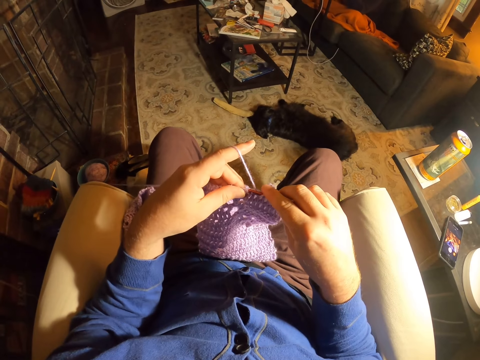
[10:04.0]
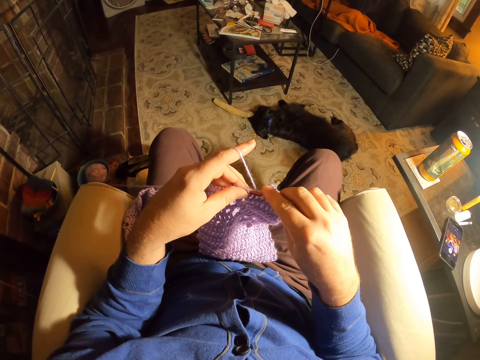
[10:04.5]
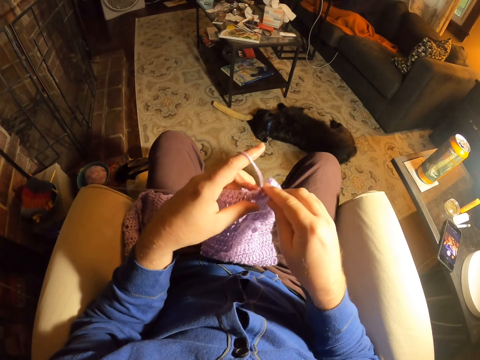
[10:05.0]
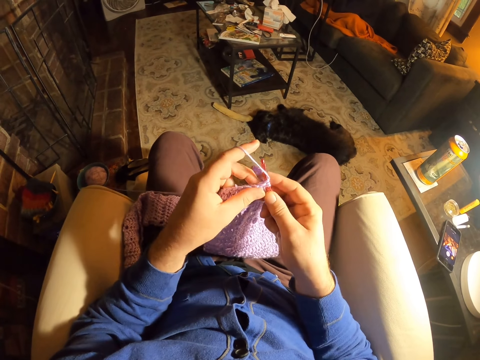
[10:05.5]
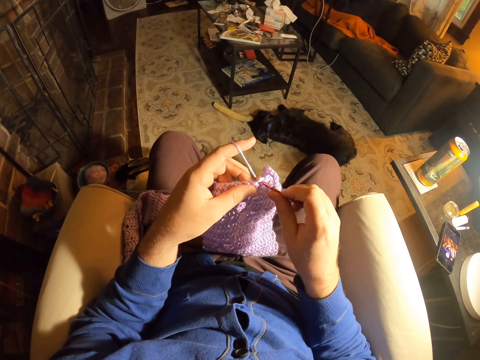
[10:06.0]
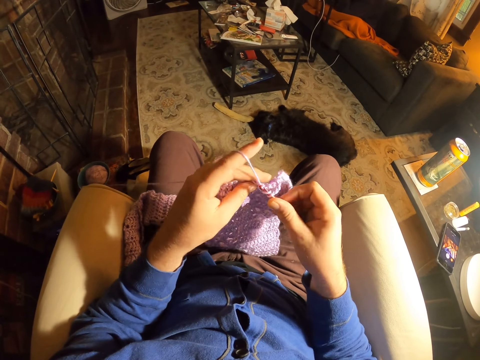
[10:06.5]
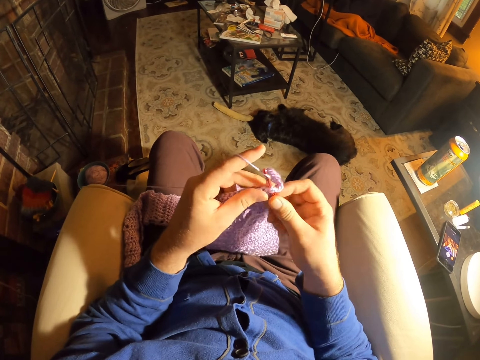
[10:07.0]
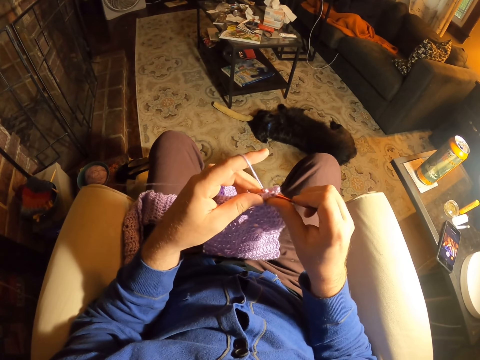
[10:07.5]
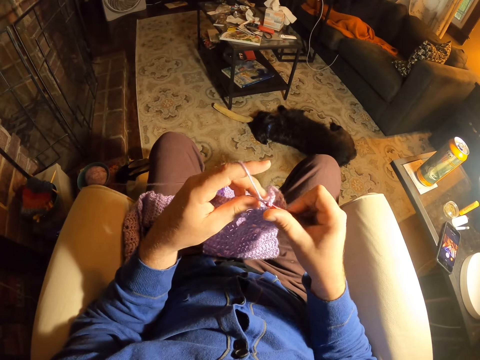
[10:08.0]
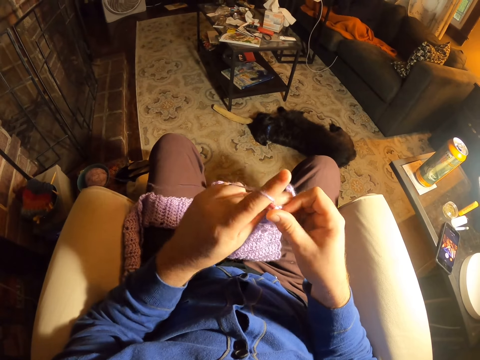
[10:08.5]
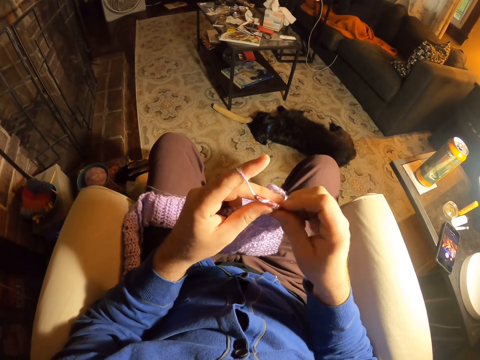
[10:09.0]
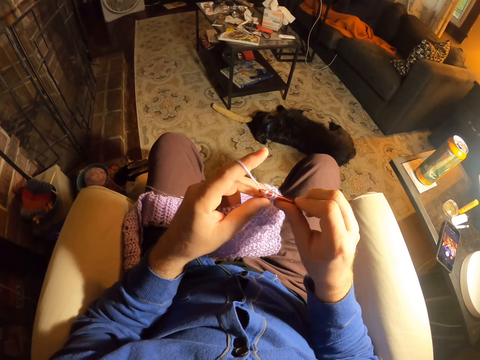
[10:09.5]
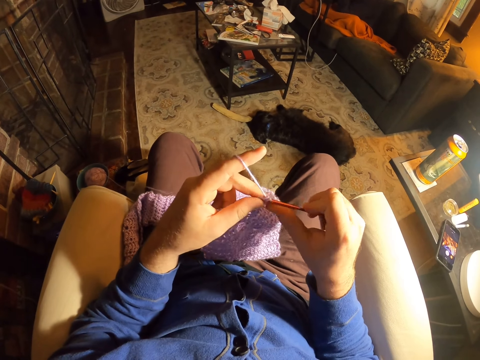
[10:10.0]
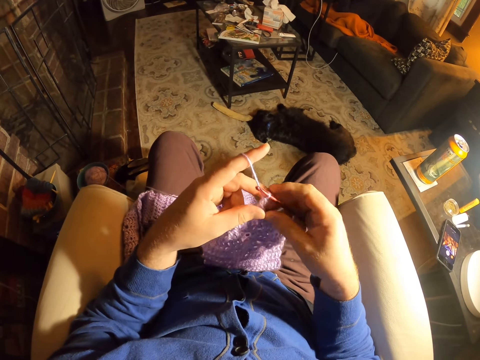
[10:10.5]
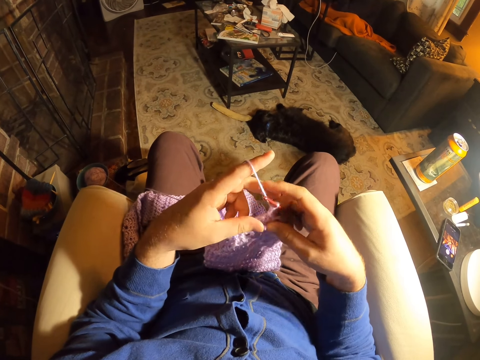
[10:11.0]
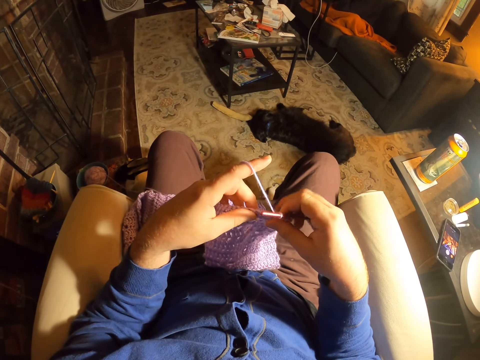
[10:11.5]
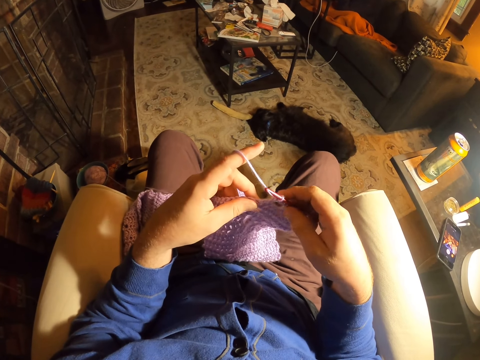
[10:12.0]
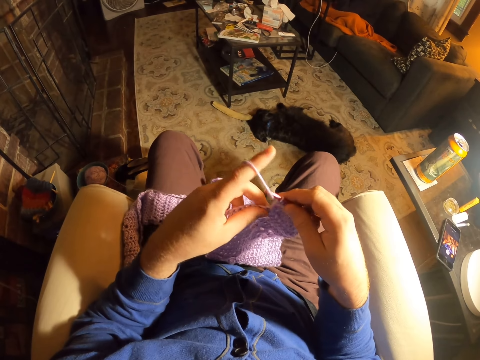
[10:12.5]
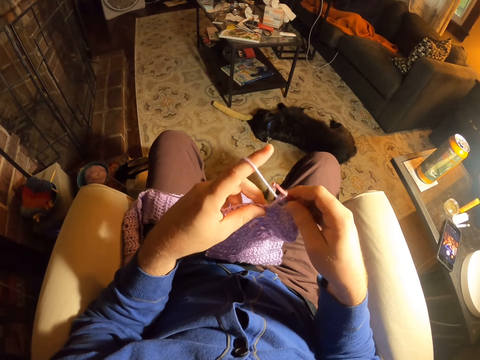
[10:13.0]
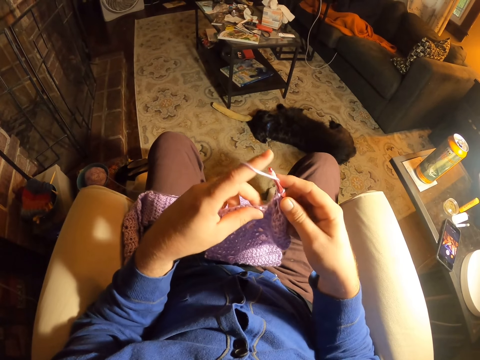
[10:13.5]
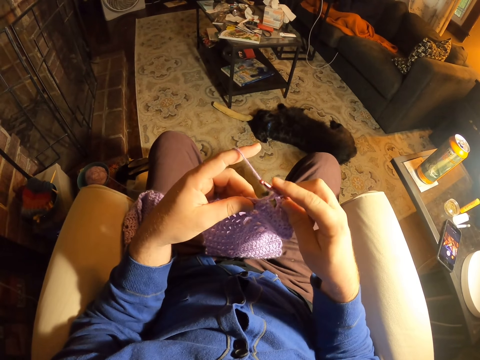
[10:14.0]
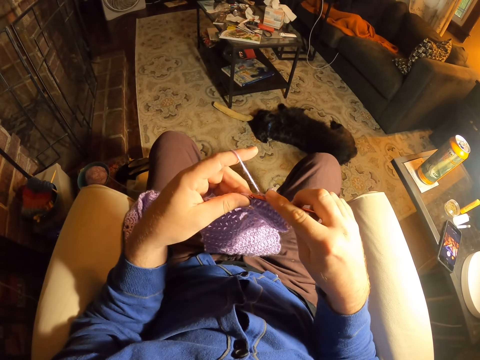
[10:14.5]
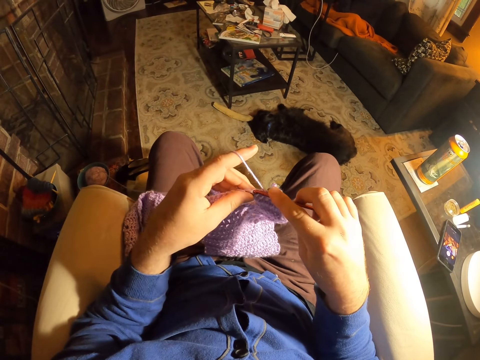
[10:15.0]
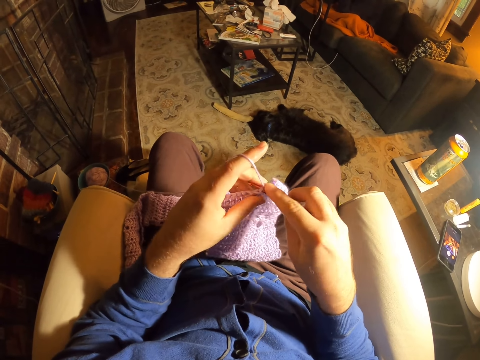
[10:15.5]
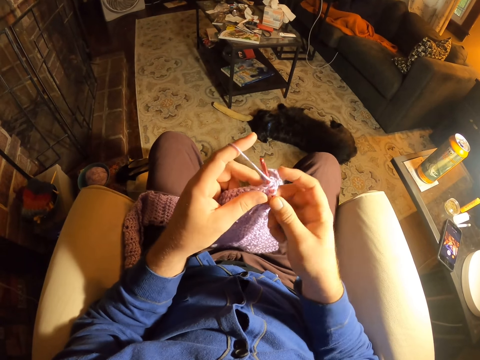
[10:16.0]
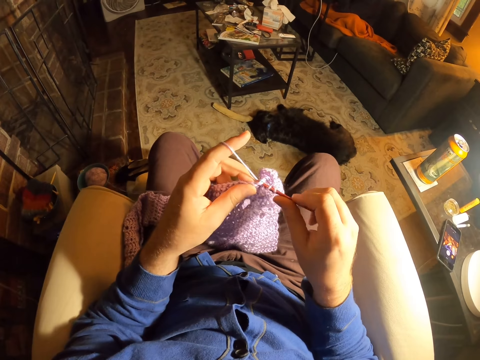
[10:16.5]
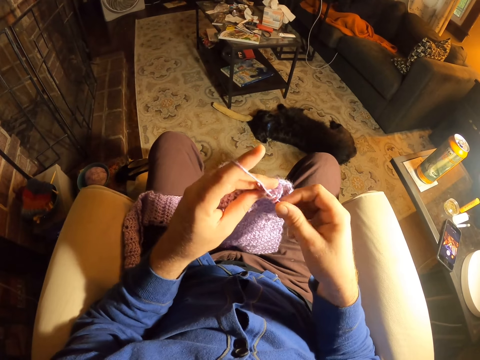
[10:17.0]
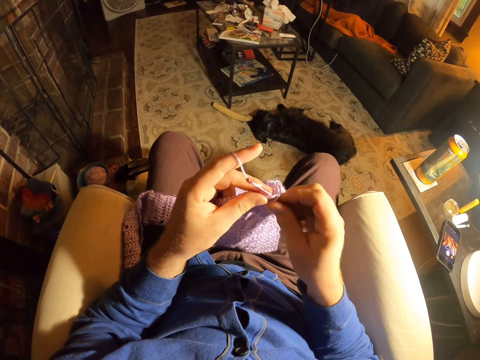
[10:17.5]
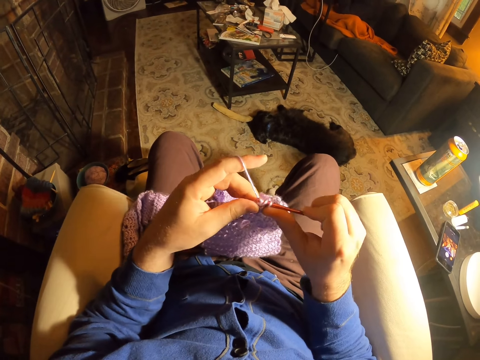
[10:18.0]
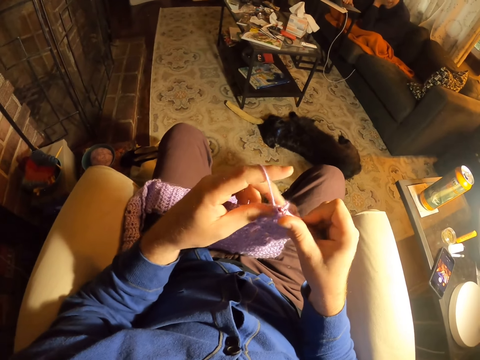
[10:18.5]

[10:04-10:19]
The camera wearer knits the fabric with the crochet needle. They roll thread around the crochet needle. They knit the fabric with the crochet needle. They roll thread around the crochet needle. They knit the fabric with the crochet needle. They examine the fabric stitches. They roll thread around the crochet needle. They knit the fabric with the crochet needle.

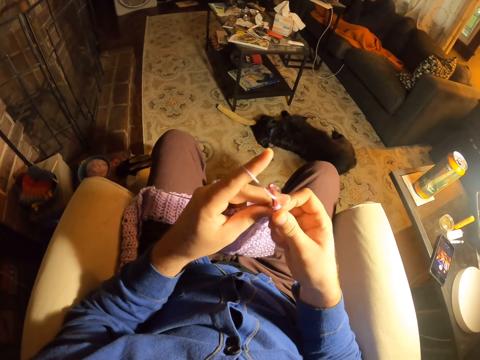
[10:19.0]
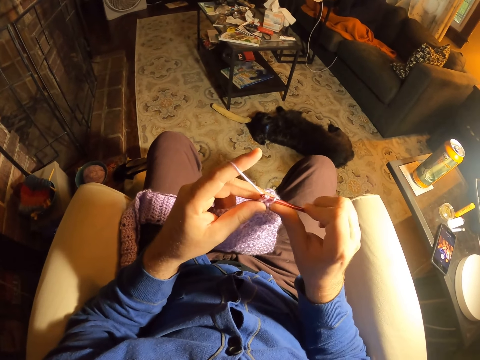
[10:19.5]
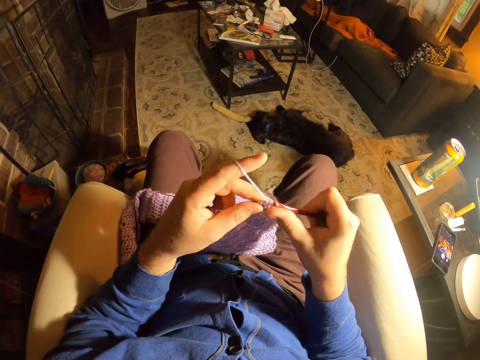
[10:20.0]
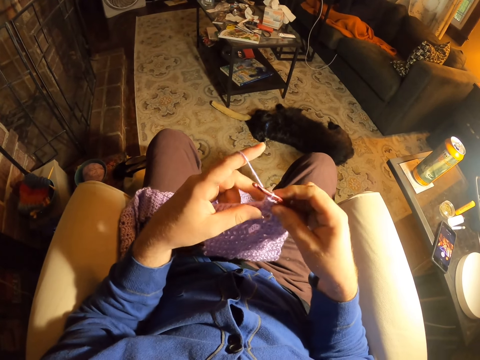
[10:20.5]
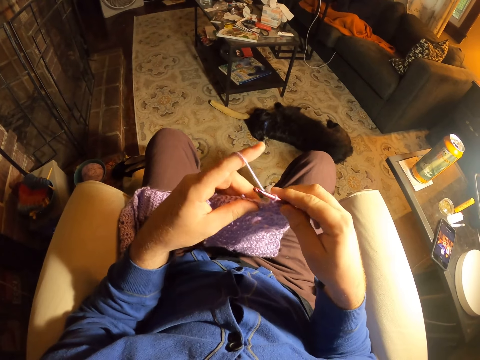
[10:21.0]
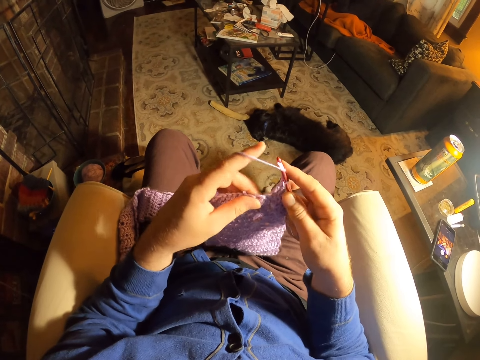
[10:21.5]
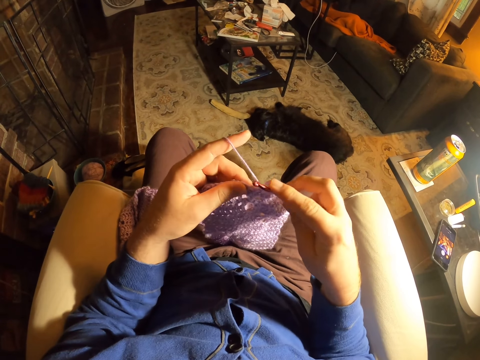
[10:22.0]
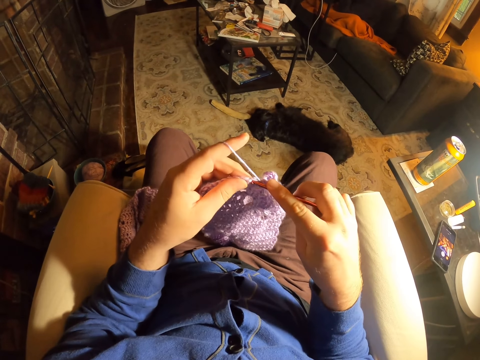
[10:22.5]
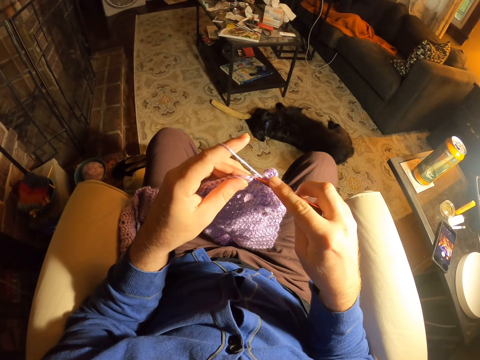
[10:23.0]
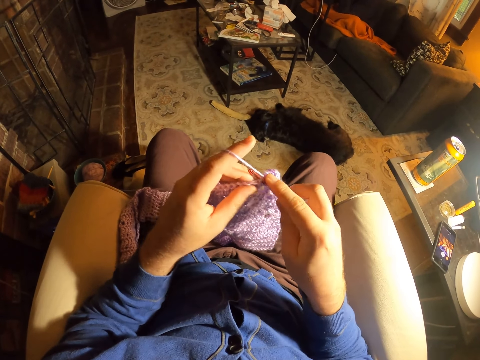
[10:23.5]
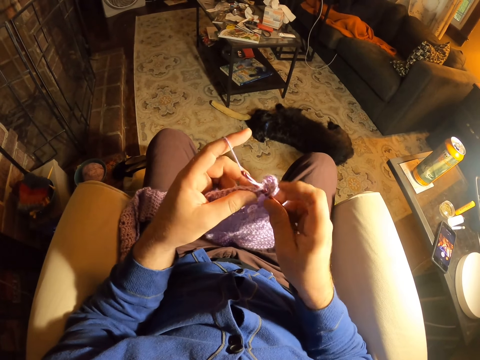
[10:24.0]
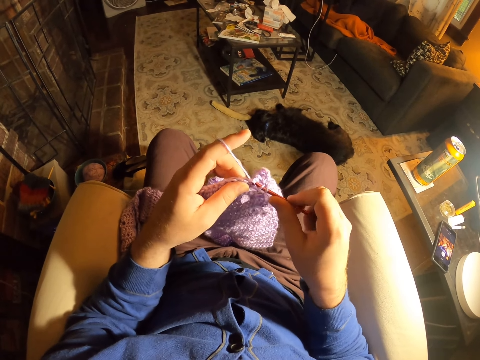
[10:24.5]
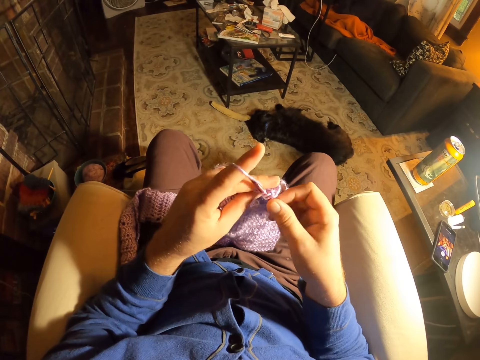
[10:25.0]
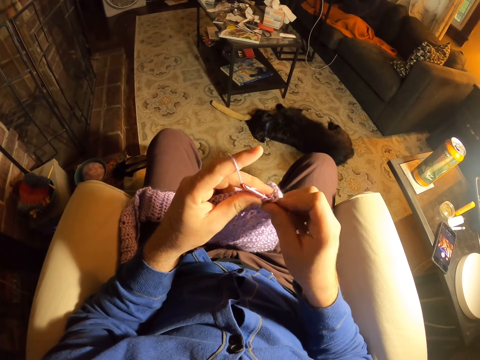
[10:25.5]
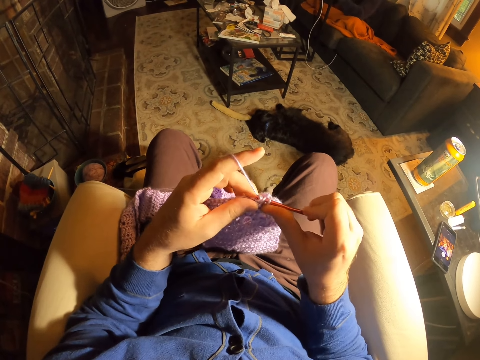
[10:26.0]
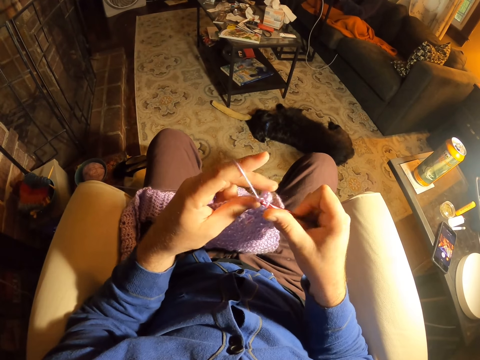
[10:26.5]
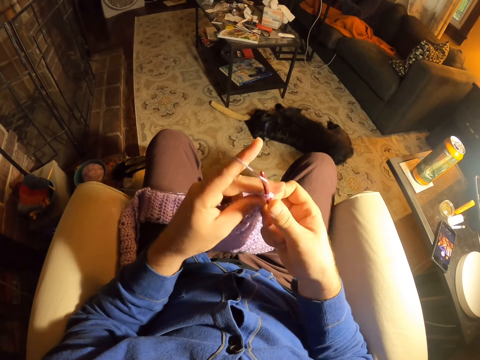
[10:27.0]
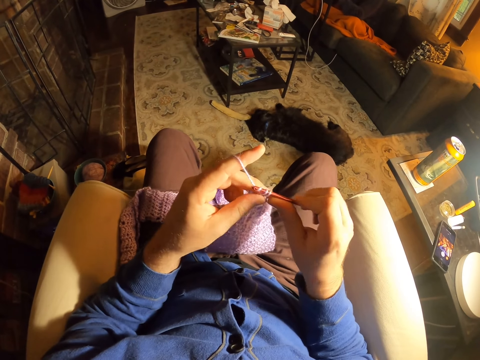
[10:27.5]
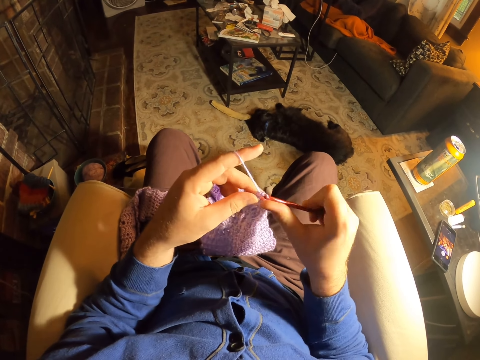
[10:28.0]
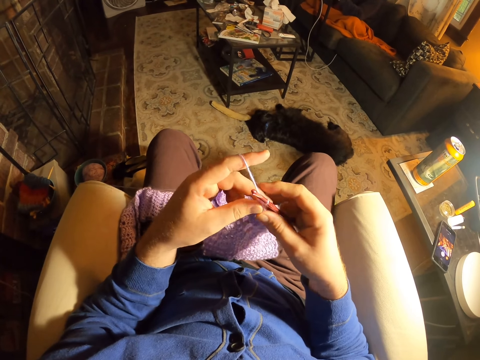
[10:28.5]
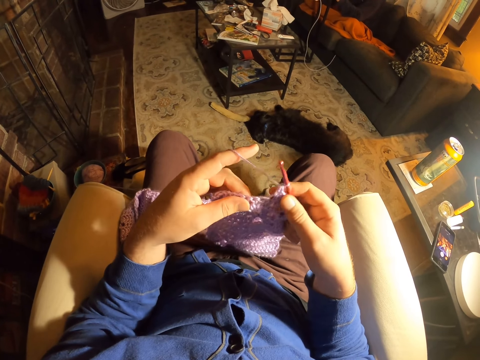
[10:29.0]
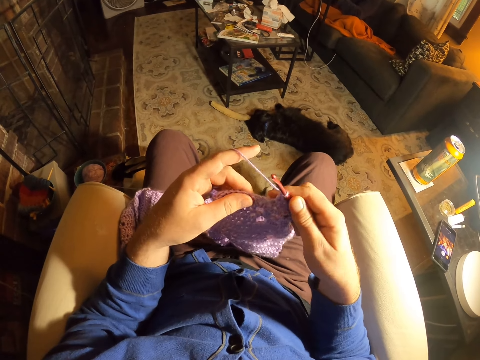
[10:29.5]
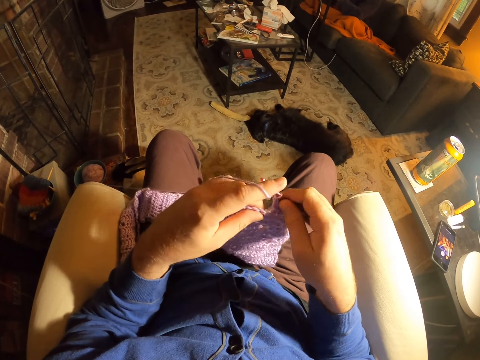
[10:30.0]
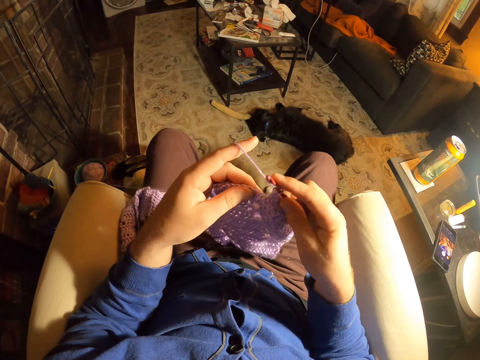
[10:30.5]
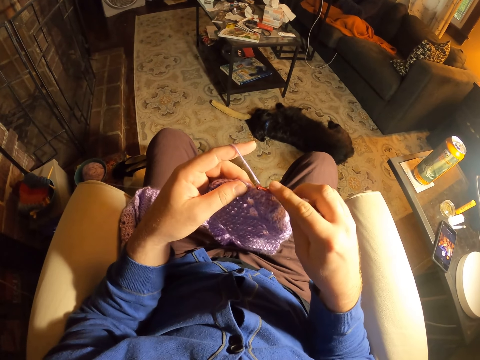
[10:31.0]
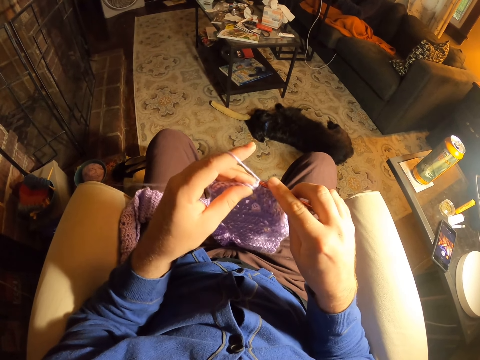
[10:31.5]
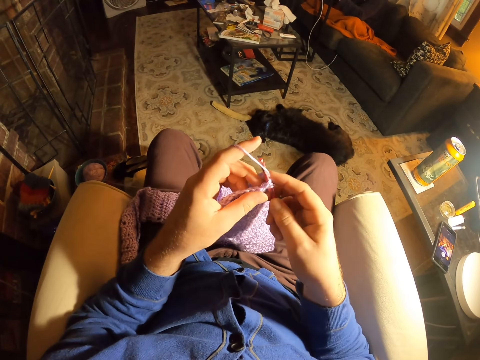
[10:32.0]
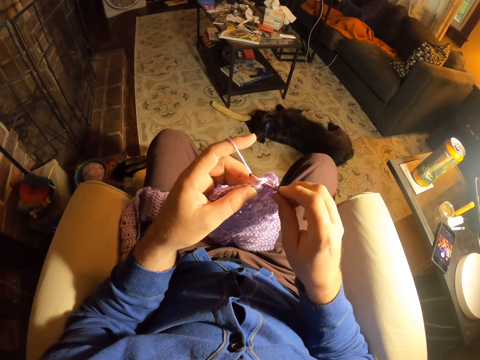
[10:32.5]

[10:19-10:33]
The camera wearer rolls thread around the crochet needle. They knit a fabric with the crochet needle. They roll thread around the crochet needle. They knit the fabric with the crochet needle. They roll thread around the crochet needle. They knit the fabric with the crochet needle. They roll thread around the crochet needle. They knit the fabric with the crochet needle. They examine the fabric stitches. They roll thread around the crochet needle. They knit the fabric with the crochet needle. They roll thread around the crochet needle.
